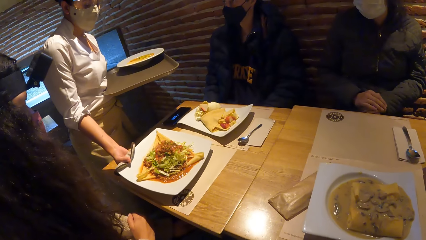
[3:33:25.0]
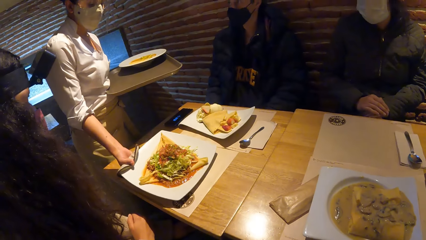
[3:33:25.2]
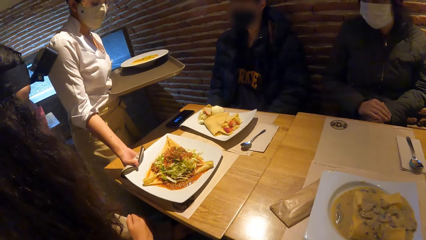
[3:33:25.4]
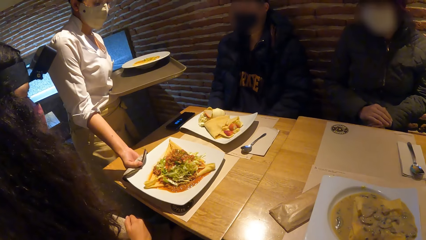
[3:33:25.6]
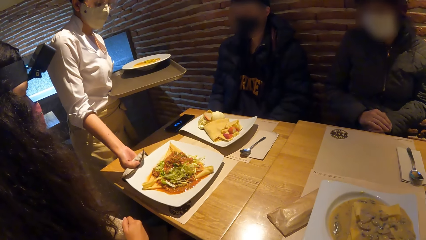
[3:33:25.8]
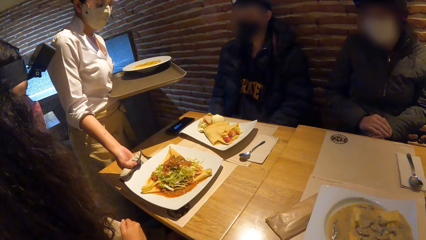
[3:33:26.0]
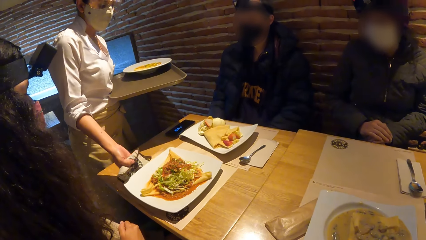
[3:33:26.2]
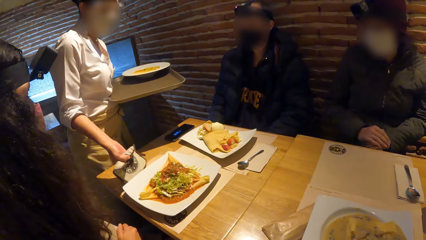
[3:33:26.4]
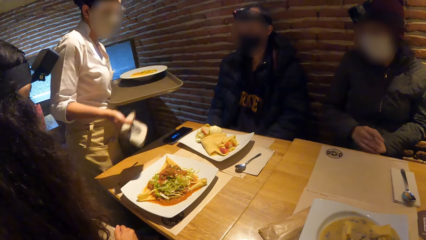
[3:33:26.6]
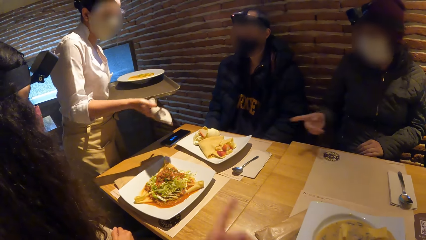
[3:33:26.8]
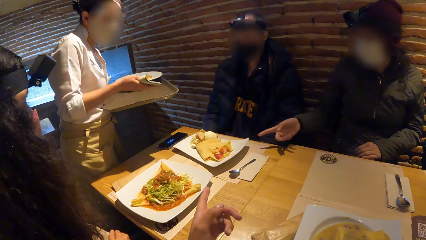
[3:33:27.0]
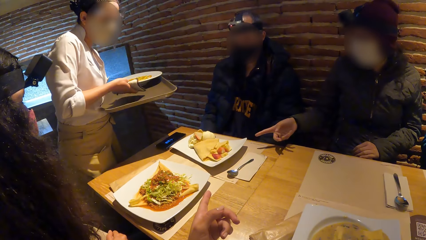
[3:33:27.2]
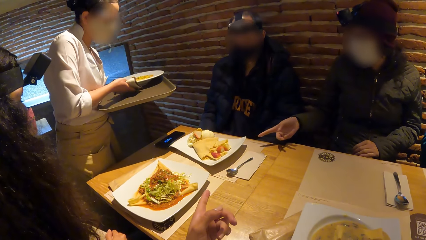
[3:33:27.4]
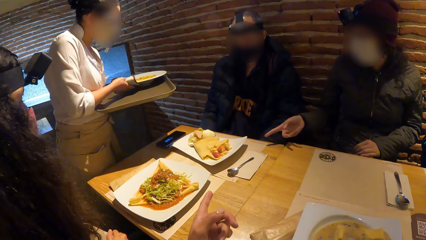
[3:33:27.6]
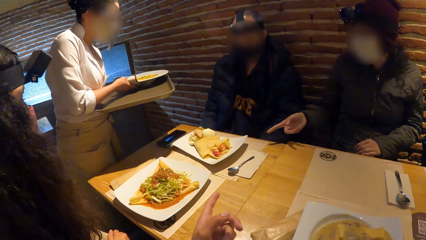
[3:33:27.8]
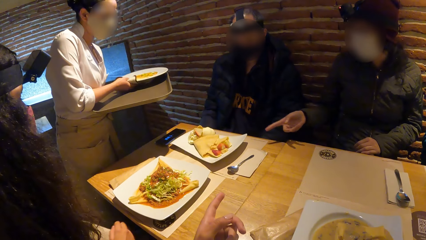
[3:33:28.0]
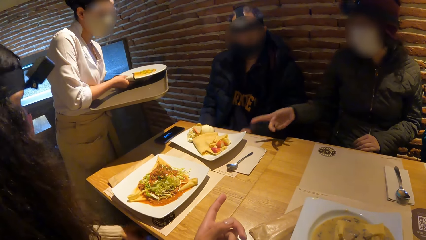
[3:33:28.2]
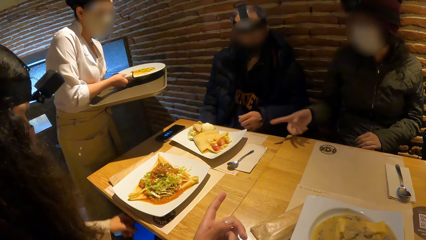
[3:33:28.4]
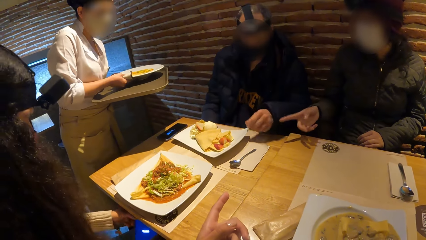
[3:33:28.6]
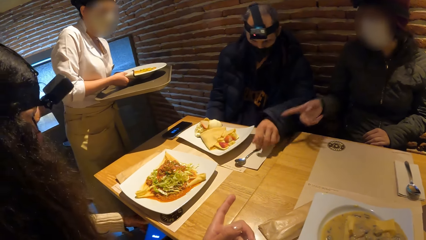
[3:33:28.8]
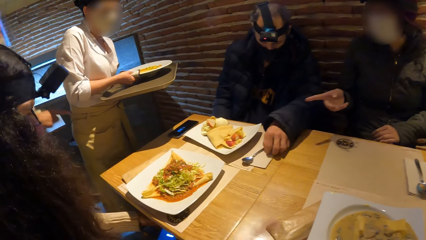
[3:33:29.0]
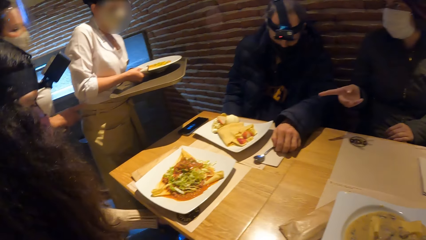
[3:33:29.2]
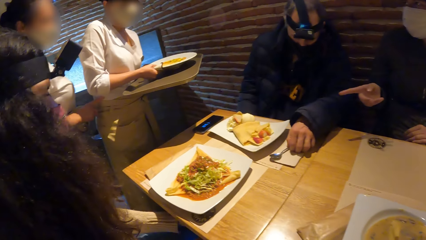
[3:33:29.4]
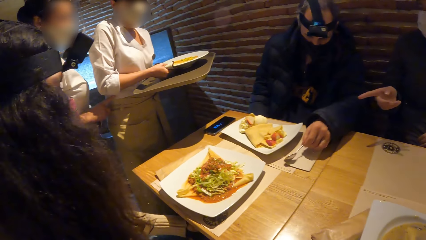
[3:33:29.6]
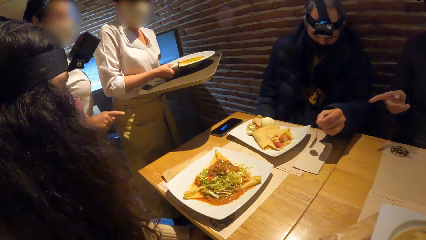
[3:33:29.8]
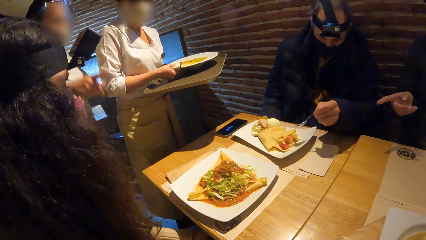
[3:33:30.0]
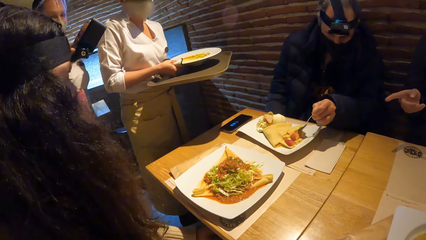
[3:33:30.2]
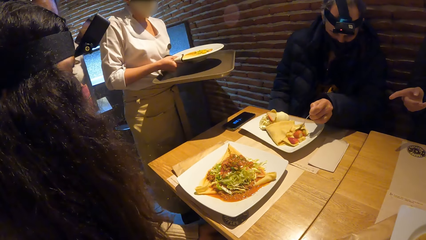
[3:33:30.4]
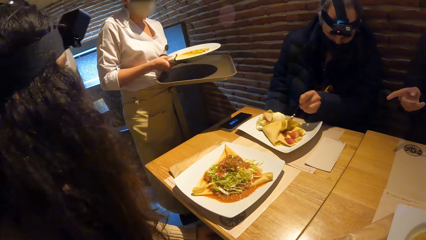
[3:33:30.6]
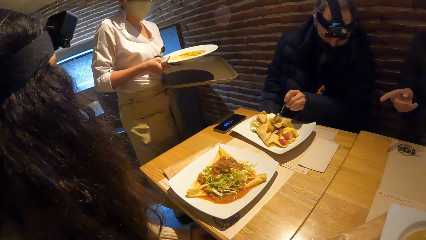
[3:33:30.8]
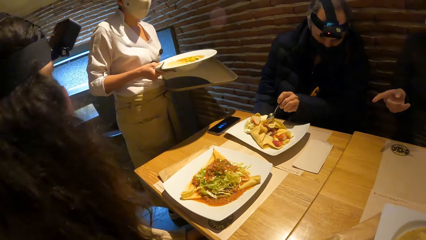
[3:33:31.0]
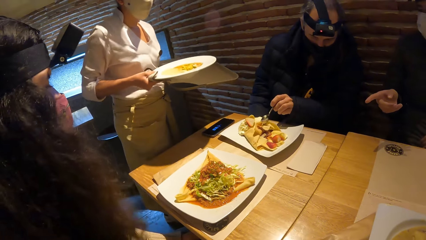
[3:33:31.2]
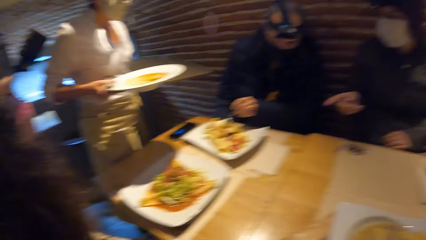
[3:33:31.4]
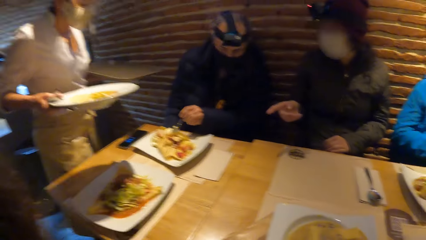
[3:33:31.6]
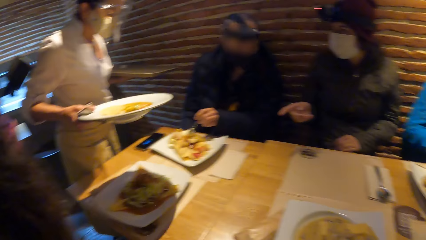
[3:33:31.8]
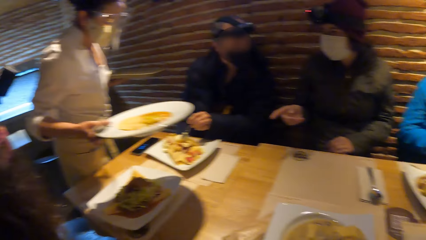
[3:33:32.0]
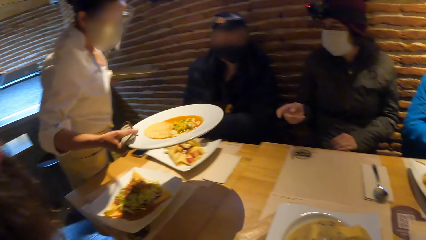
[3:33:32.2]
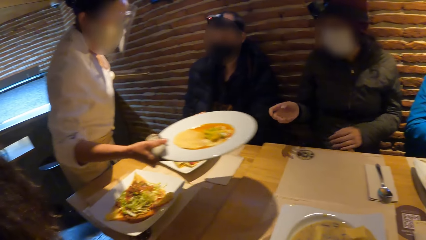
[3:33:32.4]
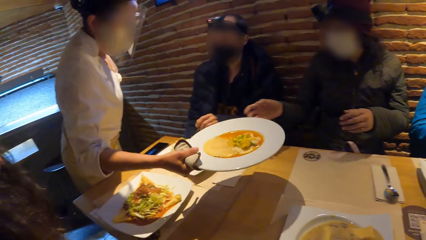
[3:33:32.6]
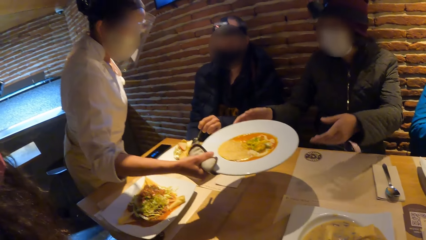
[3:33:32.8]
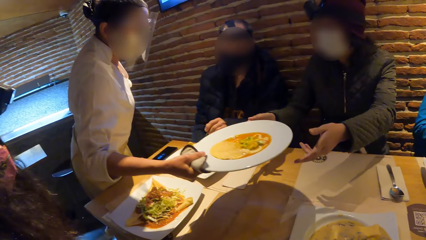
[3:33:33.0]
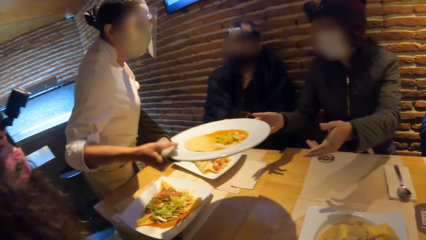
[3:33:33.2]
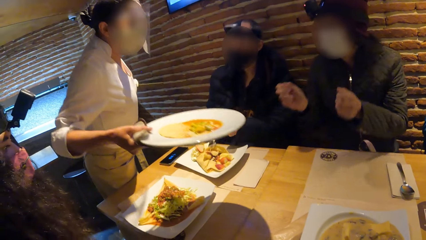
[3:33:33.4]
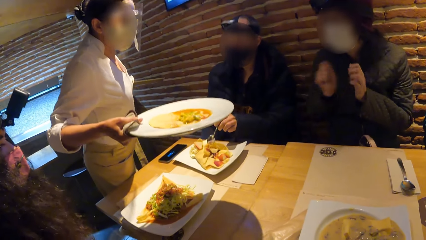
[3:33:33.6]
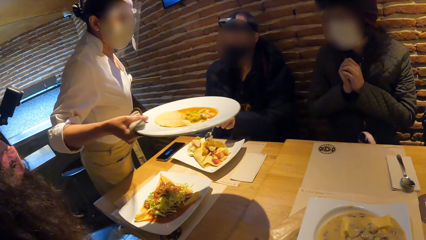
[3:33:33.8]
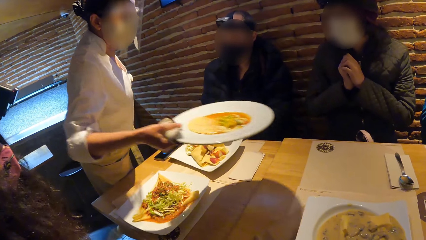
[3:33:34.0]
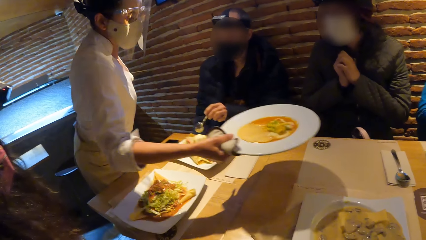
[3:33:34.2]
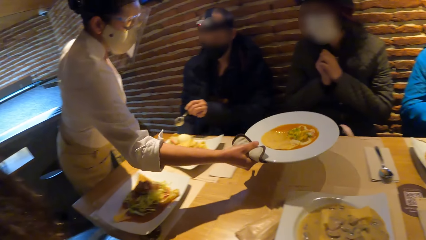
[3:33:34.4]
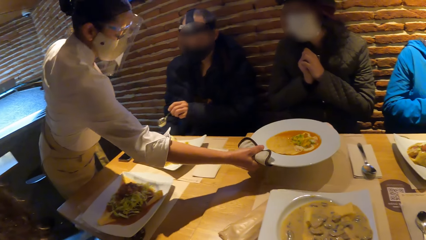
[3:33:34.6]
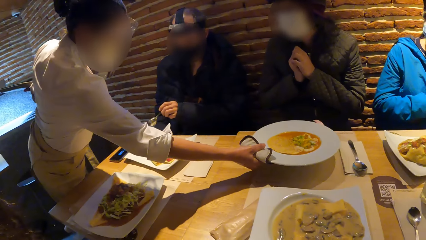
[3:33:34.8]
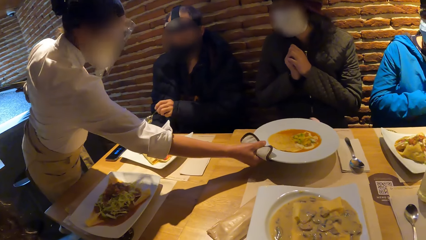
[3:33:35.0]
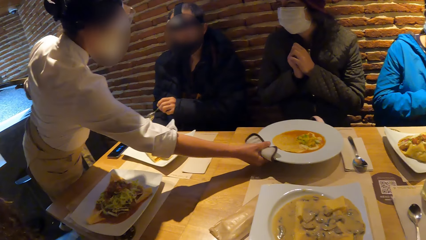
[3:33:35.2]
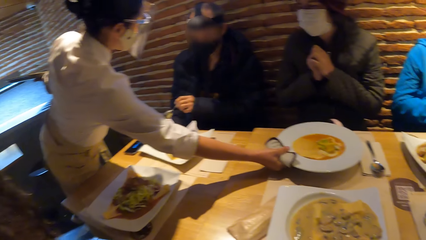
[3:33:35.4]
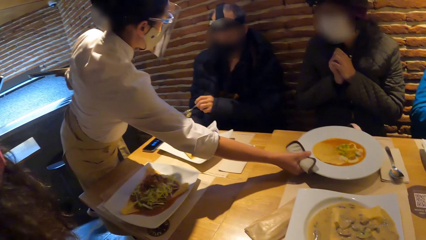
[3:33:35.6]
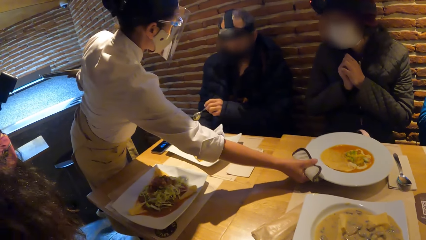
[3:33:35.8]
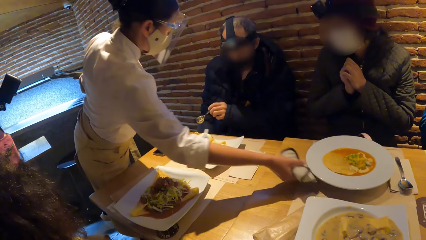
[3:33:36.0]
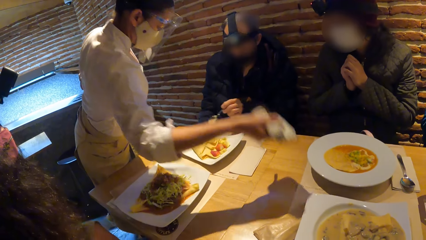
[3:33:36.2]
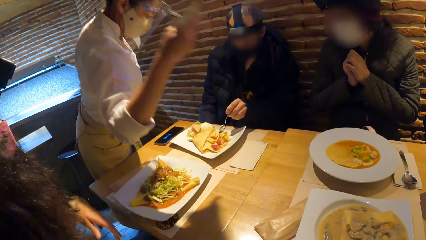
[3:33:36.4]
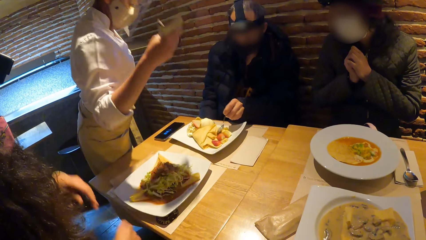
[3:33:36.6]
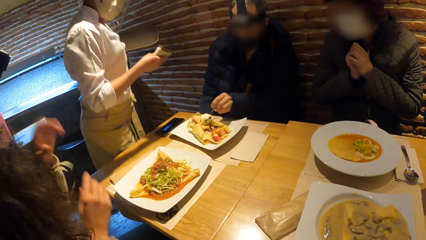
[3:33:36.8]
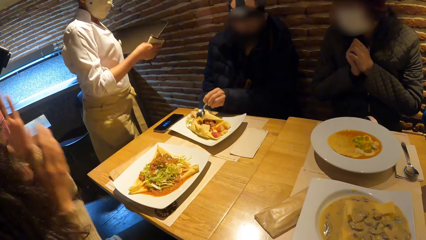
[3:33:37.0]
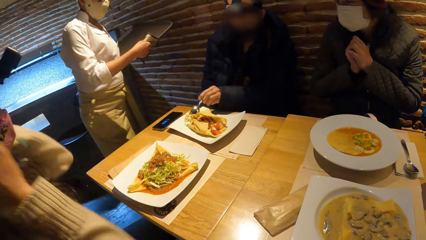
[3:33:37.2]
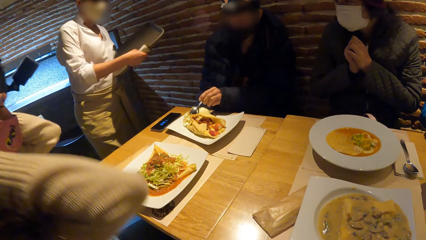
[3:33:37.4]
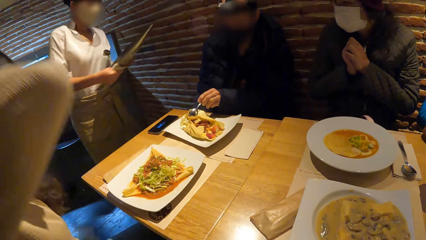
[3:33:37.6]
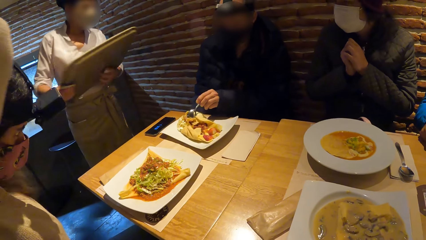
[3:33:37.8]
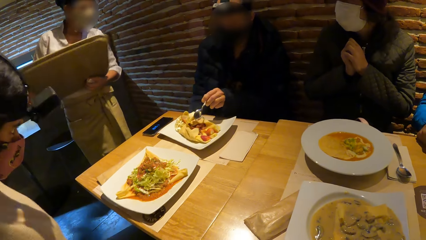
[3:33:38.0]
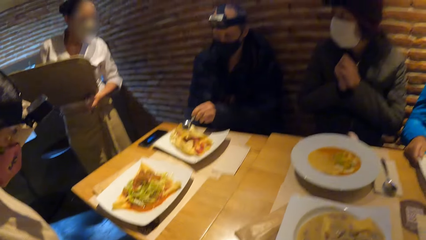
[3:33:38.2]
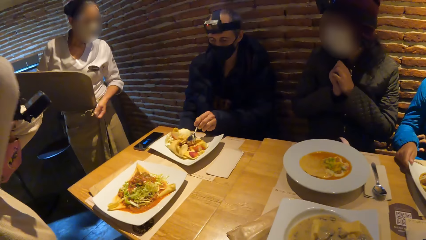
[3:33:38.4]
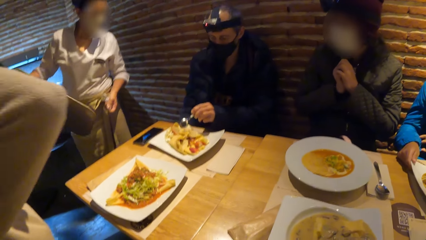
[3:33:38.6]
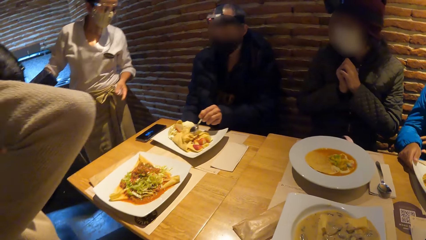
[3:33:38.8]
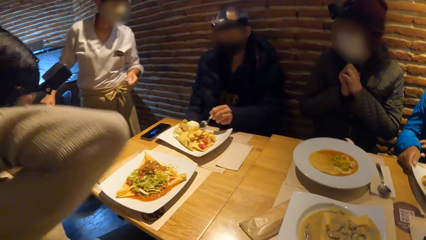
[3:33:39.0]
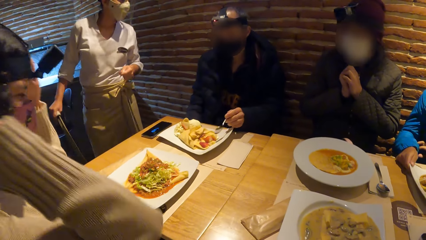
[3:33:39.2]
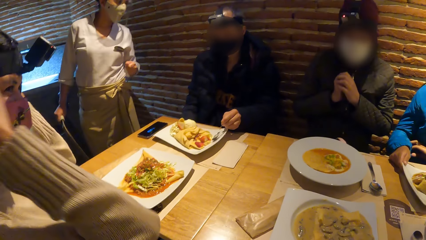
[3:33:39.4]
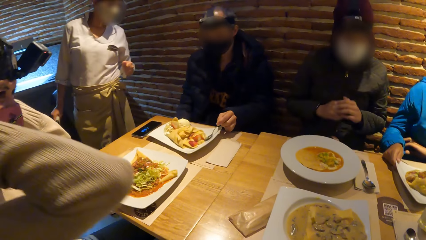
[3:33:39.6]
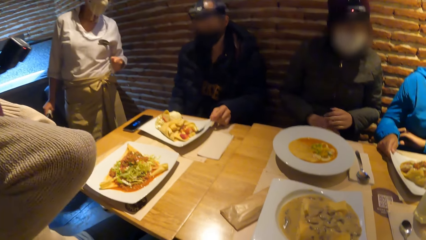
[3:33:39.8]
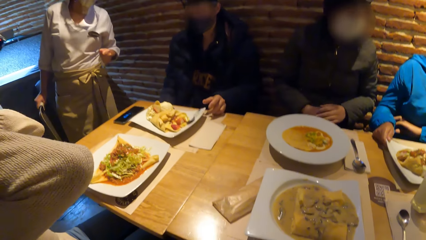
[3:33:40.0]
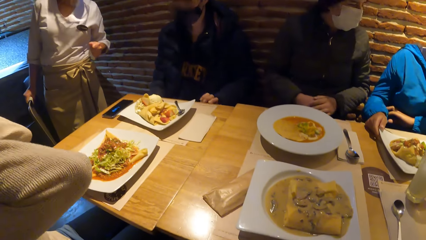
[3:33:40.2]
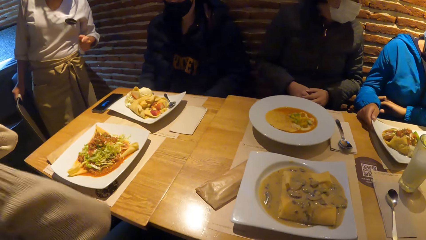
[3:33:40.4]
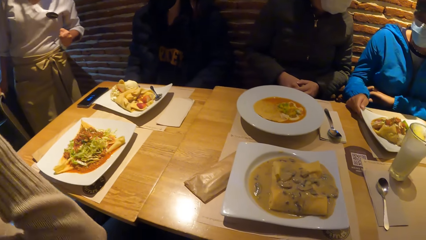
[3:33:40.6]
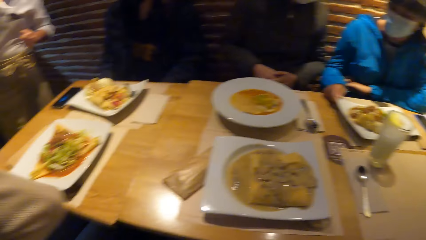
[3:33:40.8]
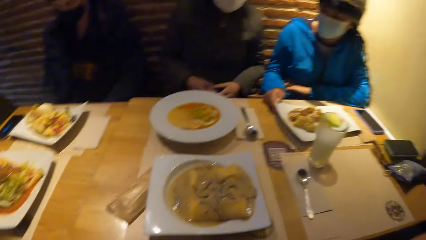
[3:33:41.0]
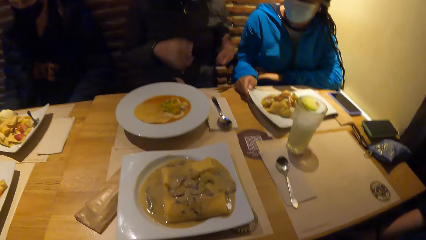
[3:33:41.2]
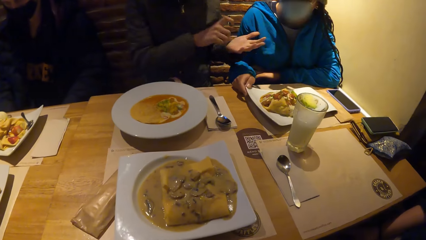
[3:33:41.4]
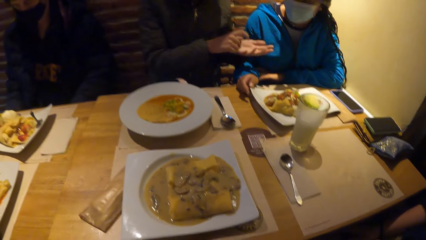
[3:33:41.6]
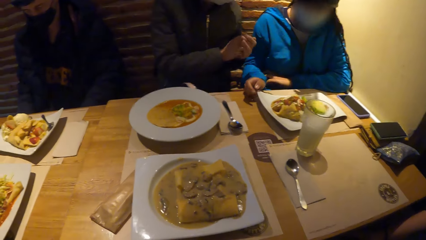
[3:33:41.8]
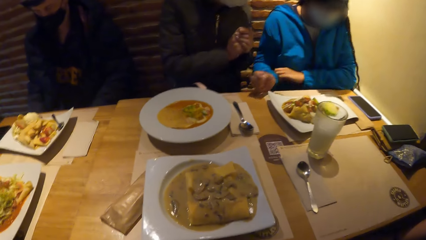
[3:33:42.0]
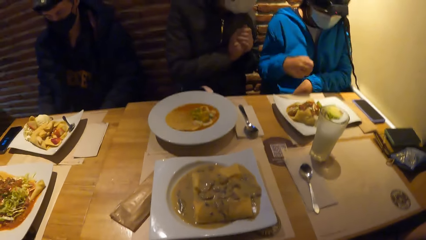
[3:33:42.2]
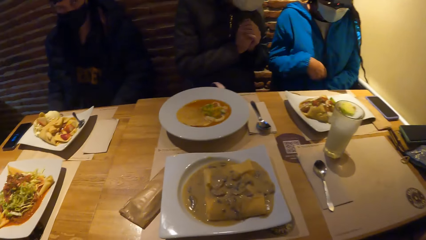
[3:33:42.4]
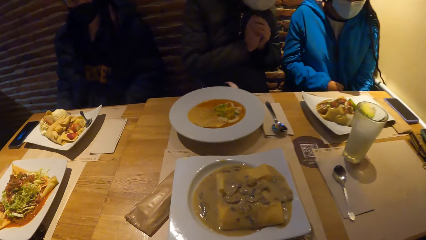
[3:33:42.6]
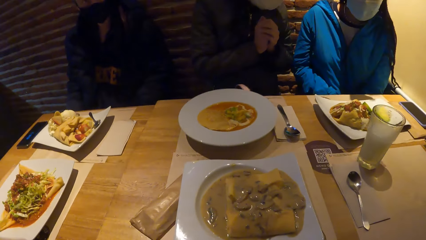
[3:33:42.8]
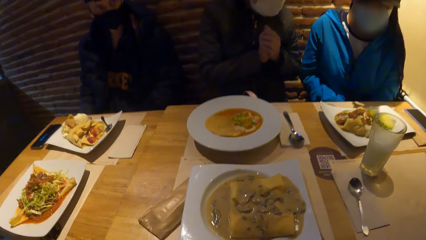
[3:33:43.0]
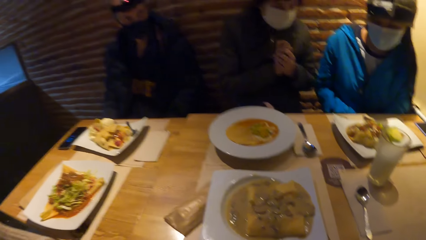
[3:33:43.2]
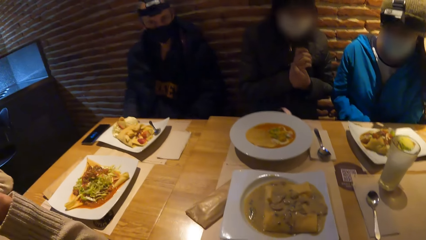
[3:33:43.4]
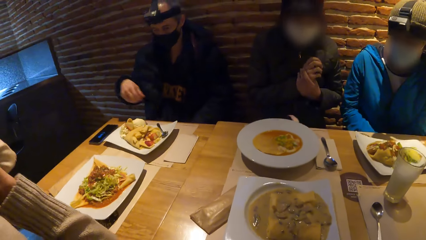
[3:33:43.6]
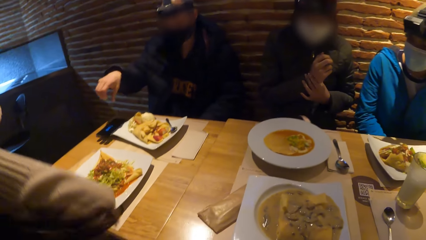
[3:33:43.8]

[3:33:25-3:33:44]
A waitress drops a plate of food in her right hand in front of a woman. A man interacts with another man. Another waitress interacts with the first waitress. The other man takes a spoon from the table with his left hand. He checks the food with the spoon. The first waitress interacts with the first man. The other man interacts with the second waitress. The first waitress drops a plate of food in her right hand in front of the first man. The woman packs her hair with her hands.
